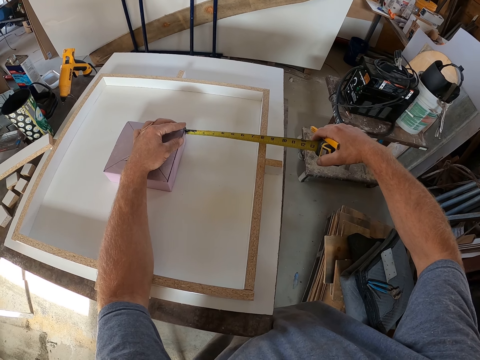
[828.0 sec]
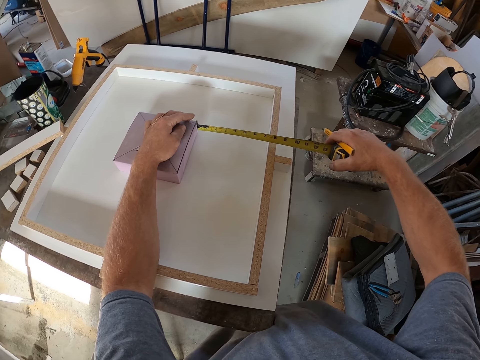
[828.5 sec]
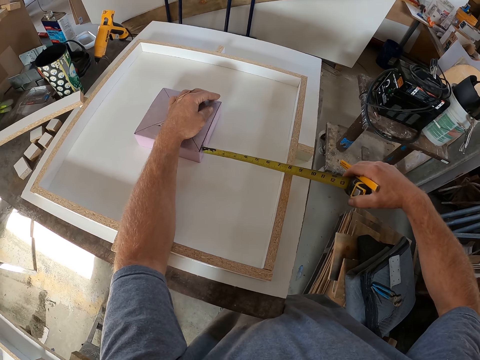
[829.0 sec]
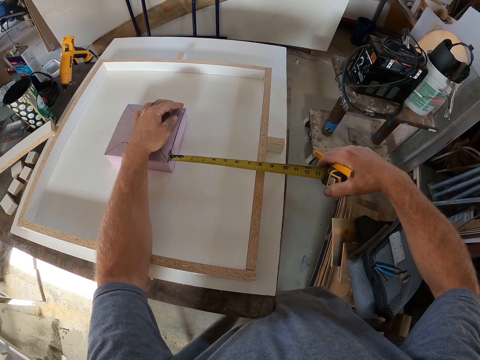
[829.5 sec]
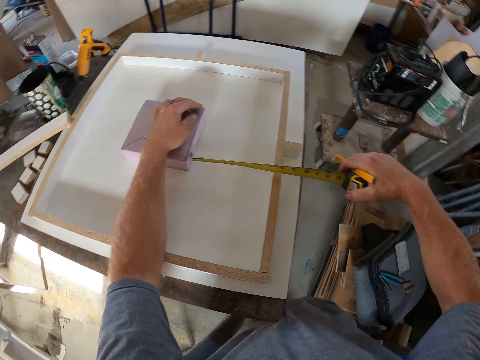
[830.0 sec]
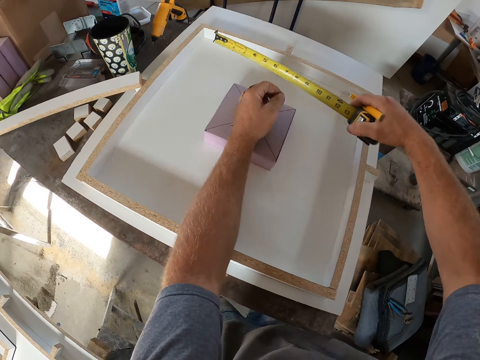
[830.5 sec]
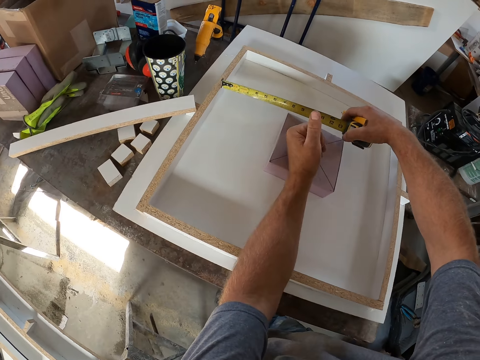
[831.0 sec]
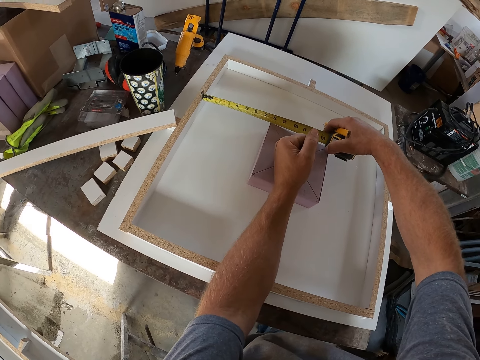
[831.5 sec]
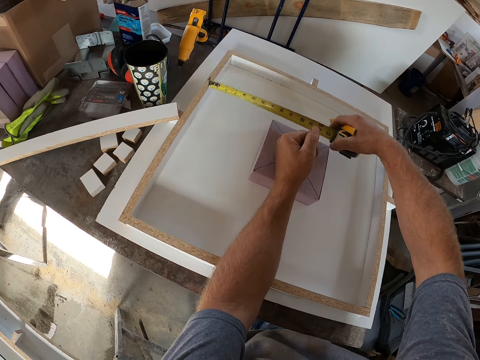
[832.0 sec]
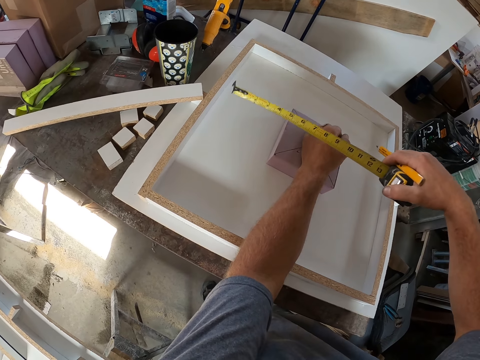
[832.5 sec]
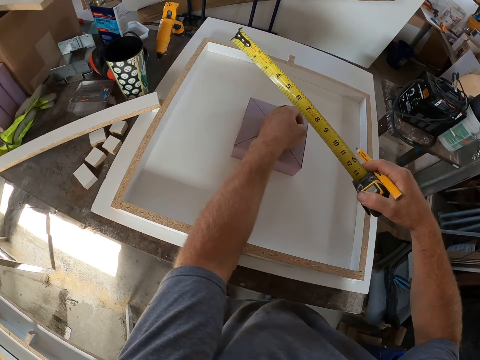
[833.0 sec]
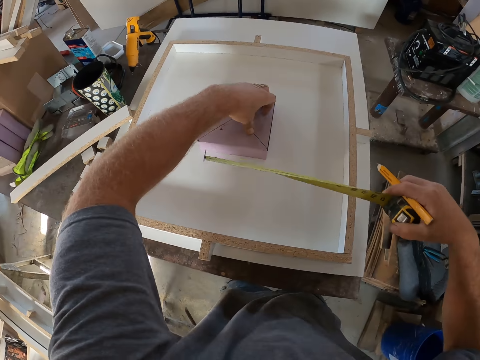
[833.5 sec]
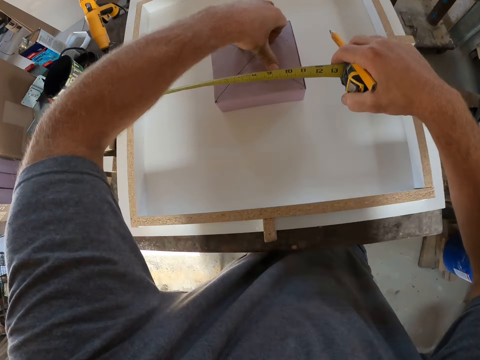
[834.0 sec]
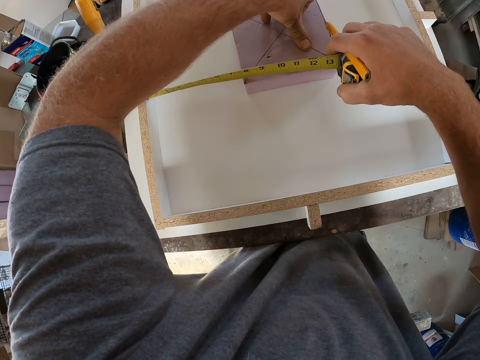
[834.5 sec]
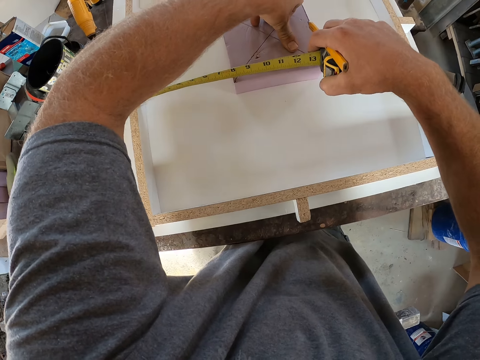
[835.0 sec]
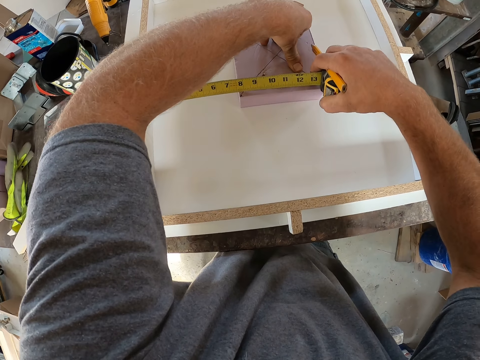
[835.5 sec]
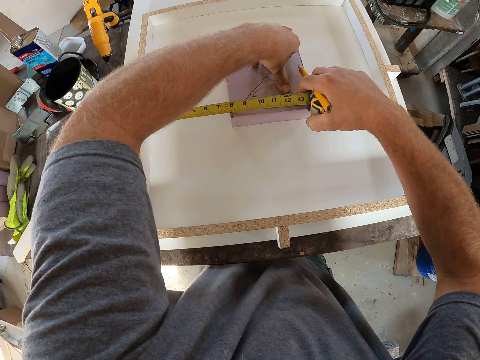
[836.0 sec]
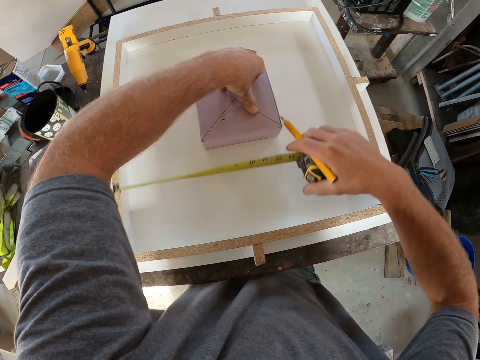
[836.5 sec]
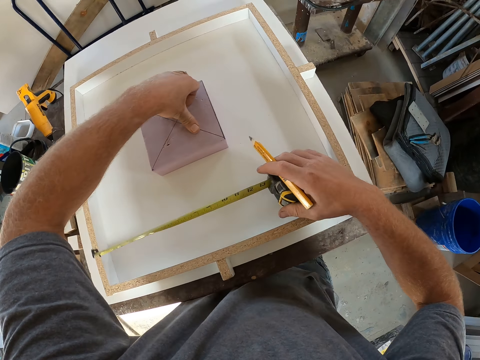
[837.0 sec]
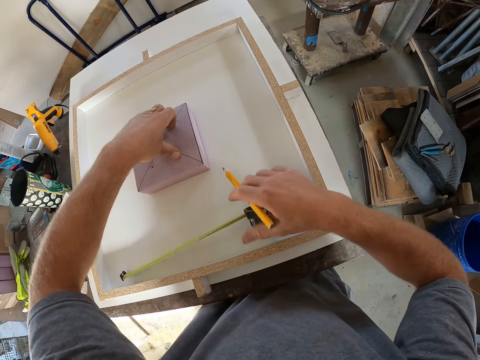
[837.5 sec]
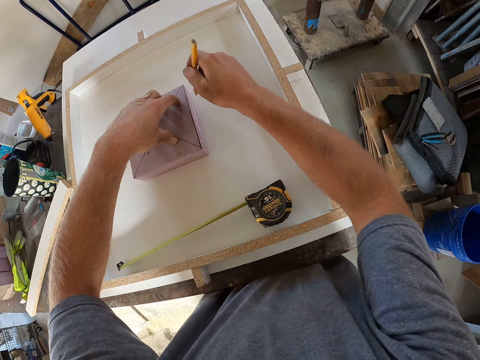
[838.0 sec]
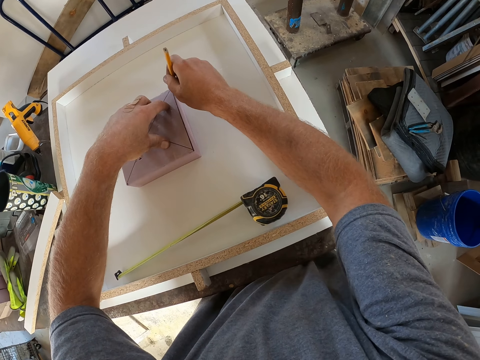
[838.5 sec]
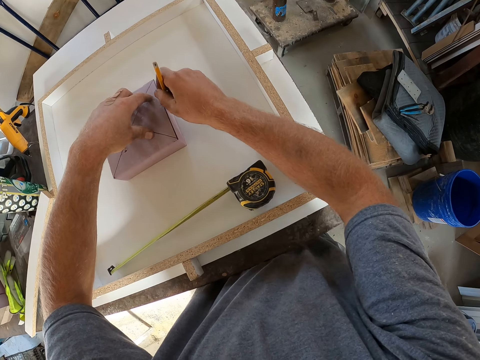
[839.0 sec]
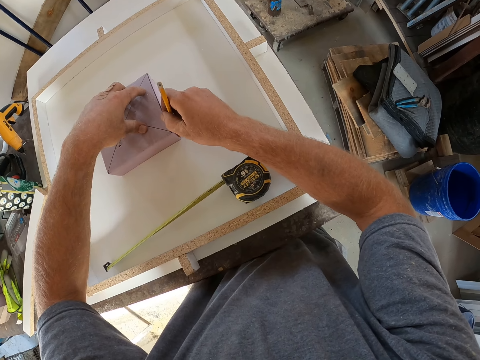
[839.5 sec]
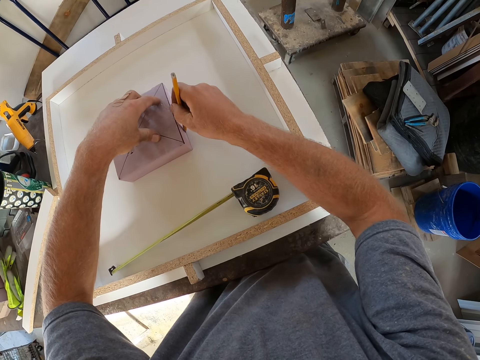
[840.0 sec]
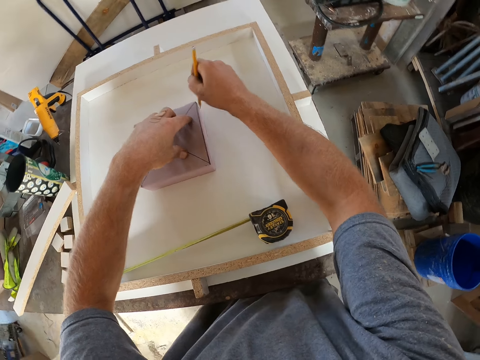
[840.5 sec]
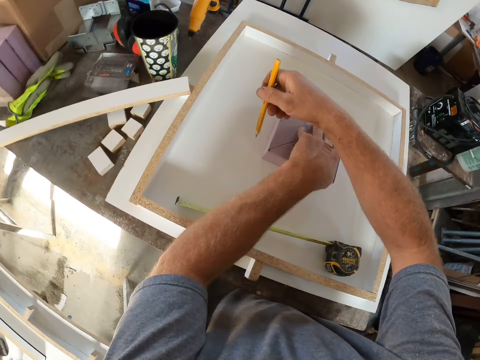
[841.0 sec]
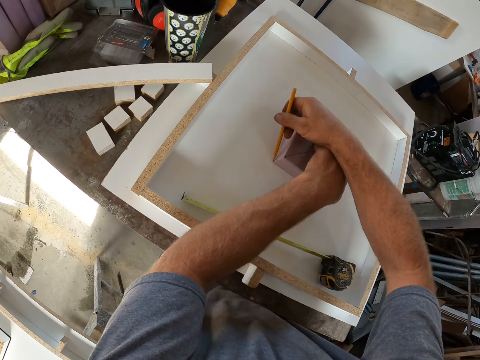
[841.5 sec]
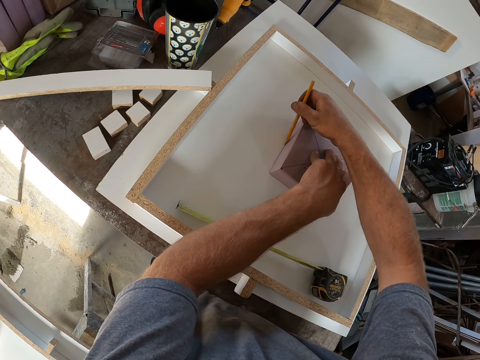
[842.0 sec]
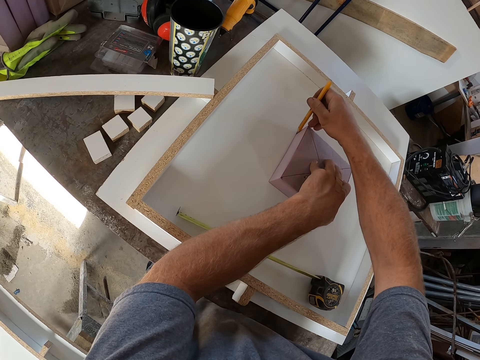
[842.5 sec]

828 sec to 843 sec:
The camera wearer drops the measure tape on the board. They mark the board with a pencil. They draw around a square box with the pencil.

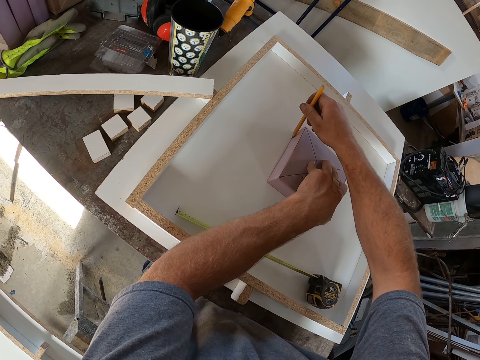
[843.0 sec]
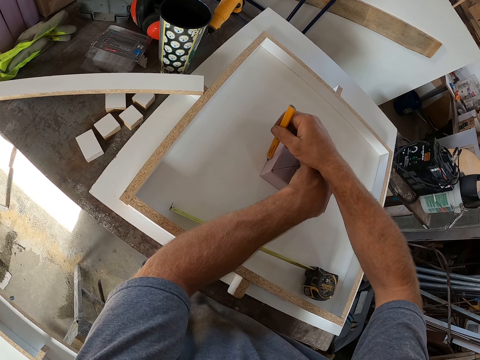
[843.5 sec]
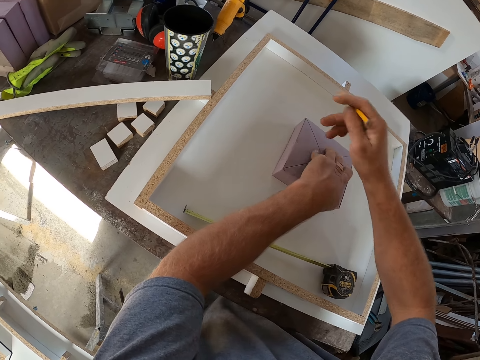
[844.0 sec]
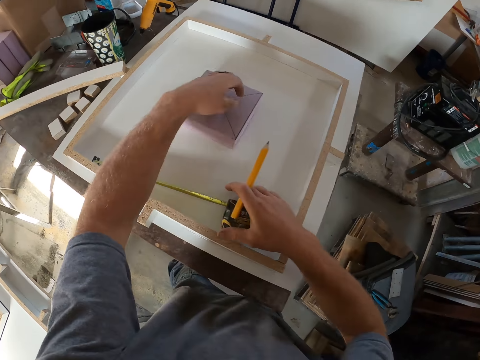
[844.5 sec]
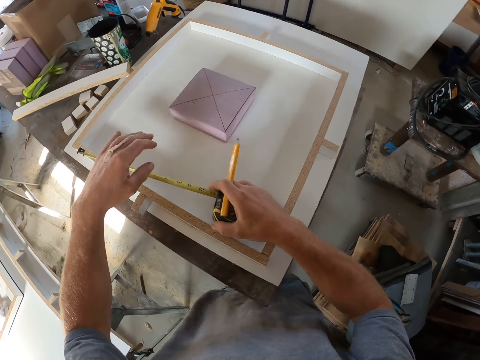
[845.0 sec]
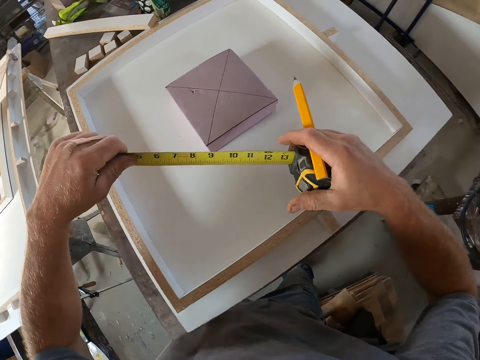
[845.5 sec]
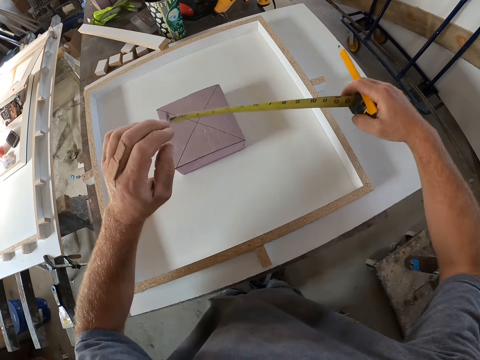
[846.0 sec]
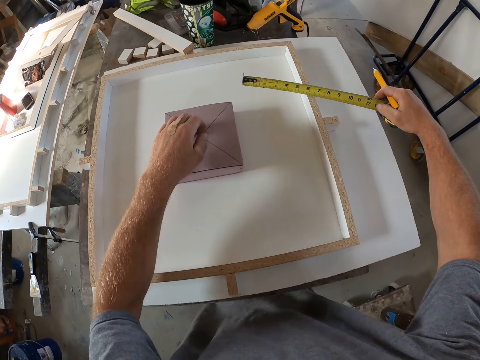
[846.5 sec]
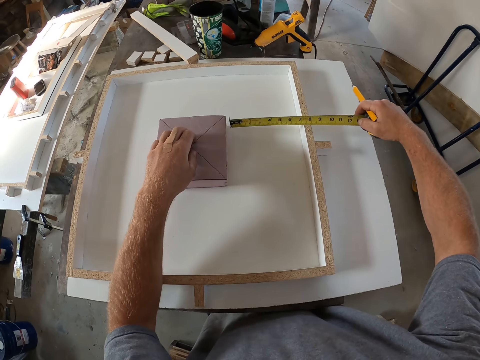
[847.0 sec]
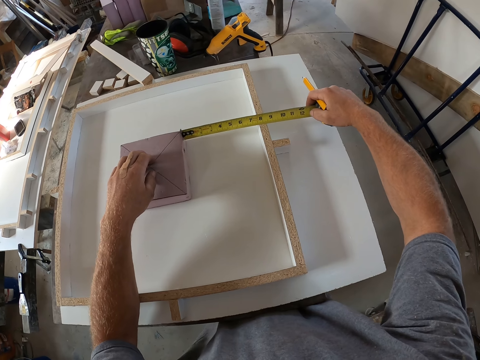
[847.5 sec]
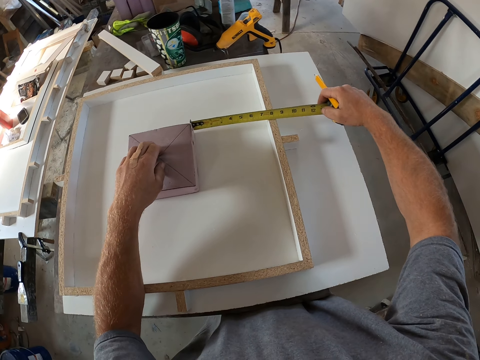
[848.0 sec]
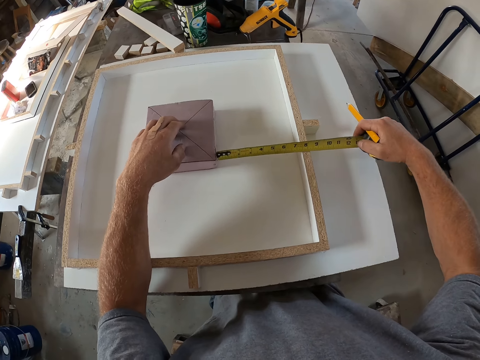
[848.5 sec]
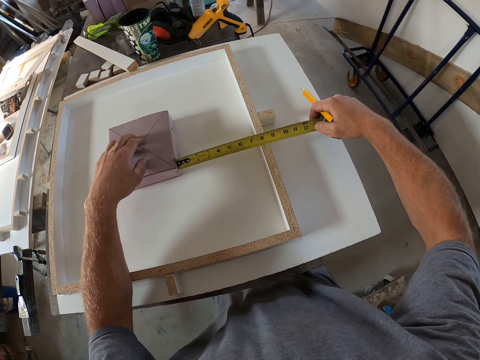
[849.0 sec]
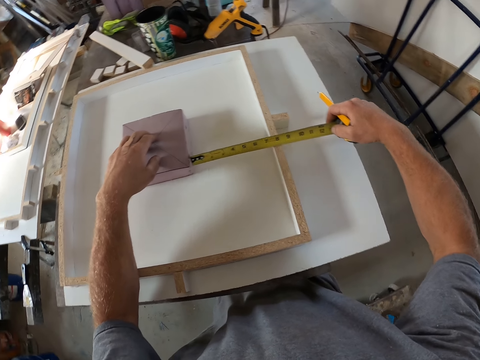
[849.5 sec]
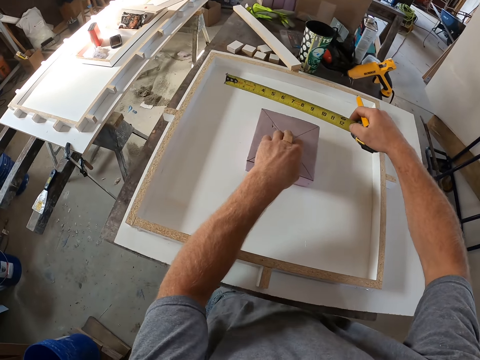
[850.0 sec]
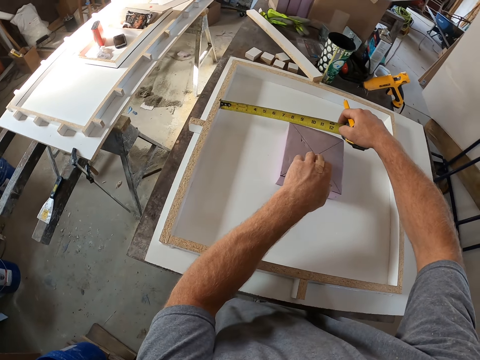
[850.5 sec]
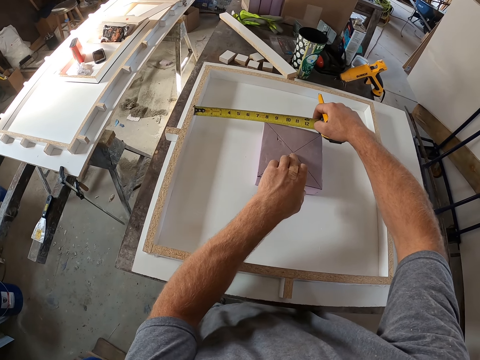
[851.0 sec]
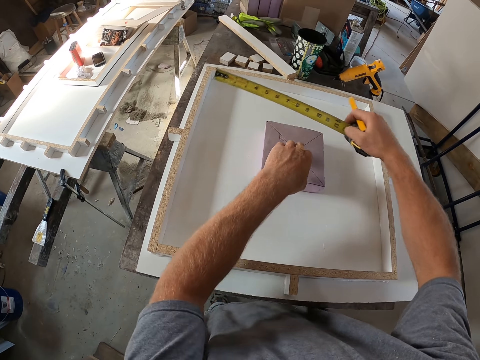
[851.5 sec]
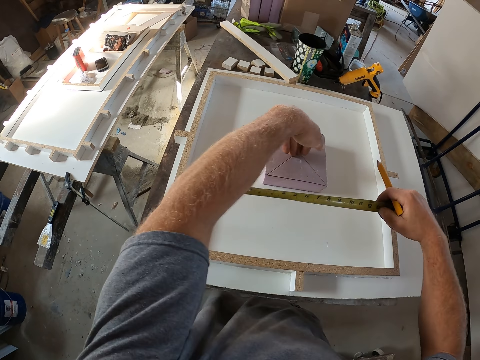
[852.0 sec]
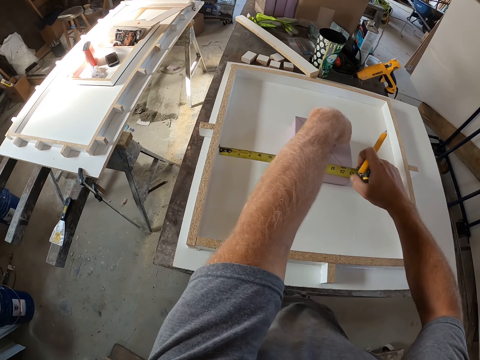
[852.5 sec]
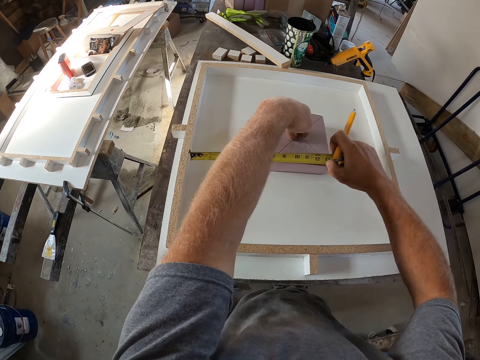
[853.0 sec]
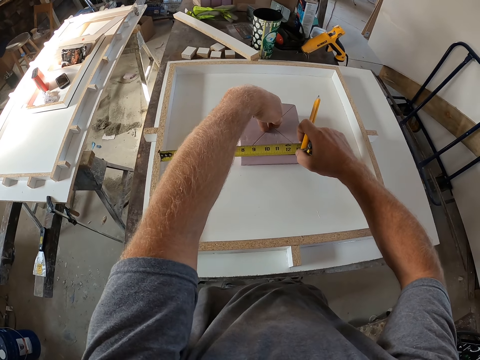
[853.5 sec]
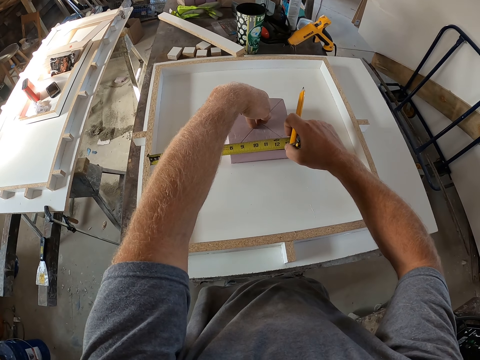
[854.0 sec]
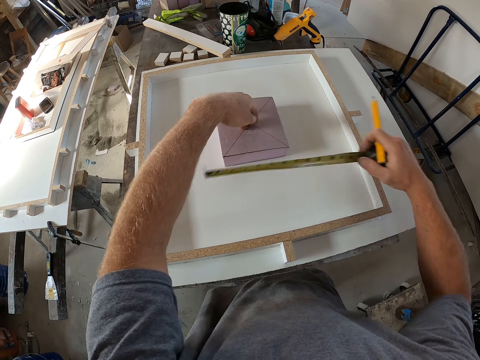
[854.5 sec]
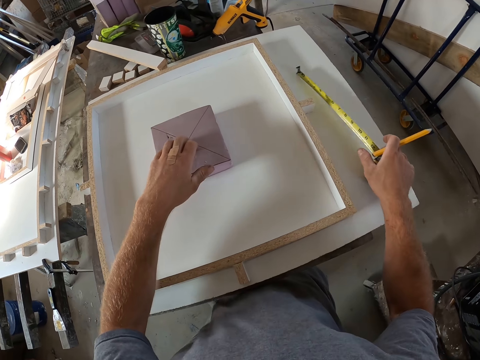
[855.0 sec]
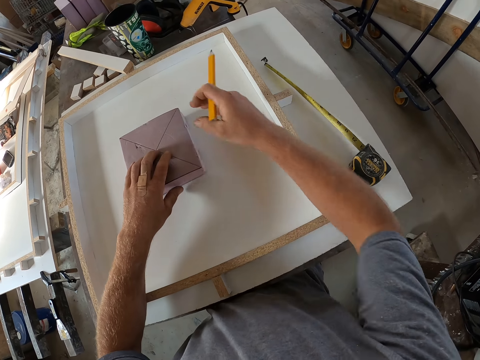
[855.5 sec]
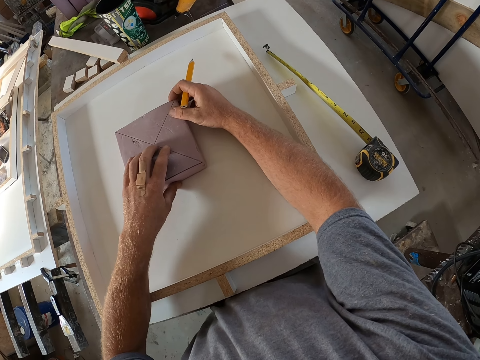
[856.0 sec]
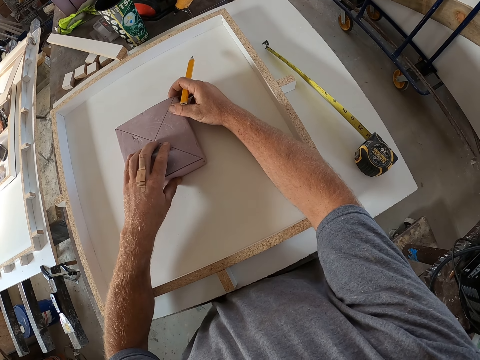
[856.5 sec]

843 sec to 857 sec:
The camera wearer takes the measure tape from the board. They measure the wood with the measure tape. They drop the measure tape on the board.
